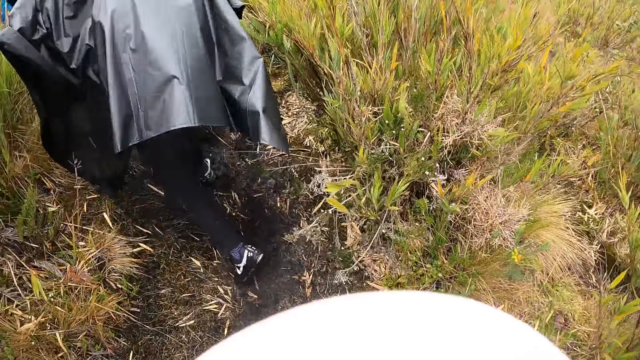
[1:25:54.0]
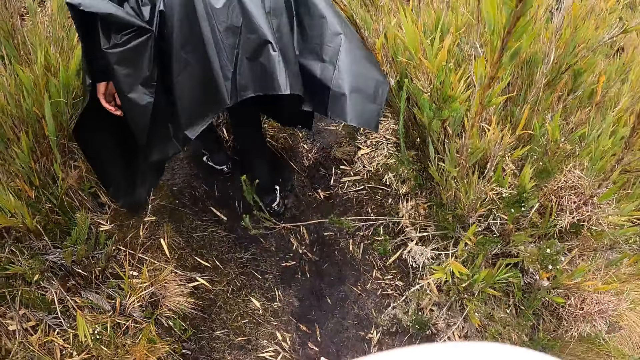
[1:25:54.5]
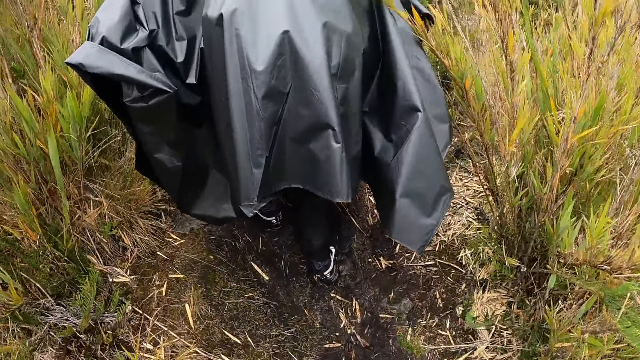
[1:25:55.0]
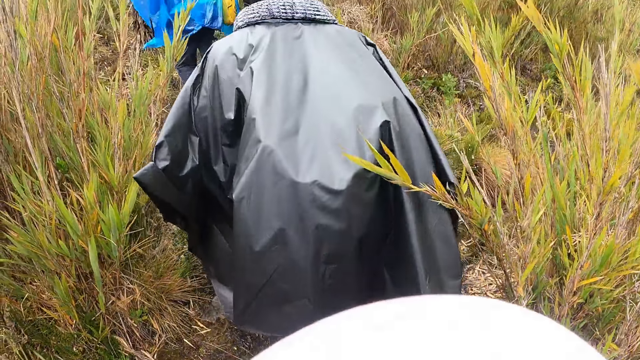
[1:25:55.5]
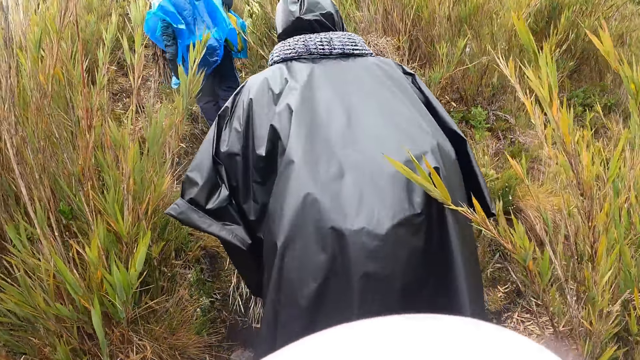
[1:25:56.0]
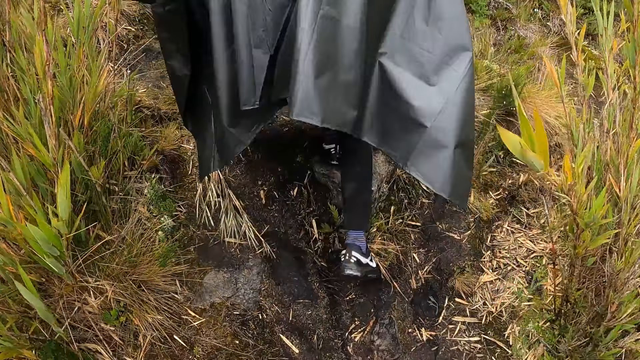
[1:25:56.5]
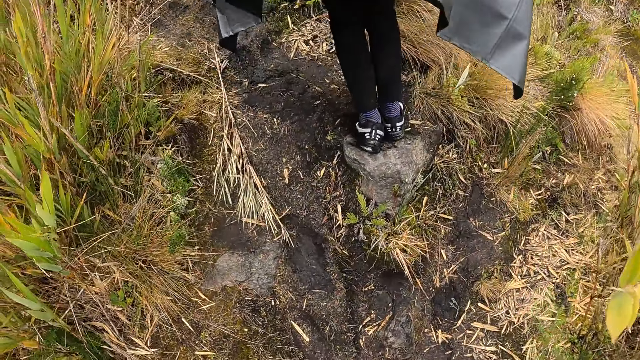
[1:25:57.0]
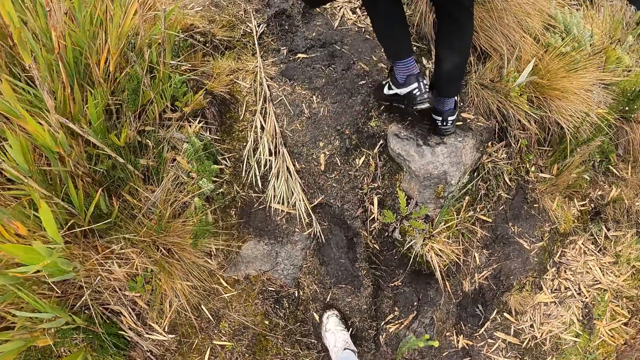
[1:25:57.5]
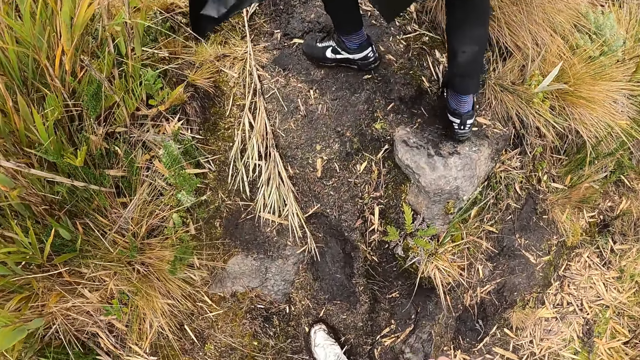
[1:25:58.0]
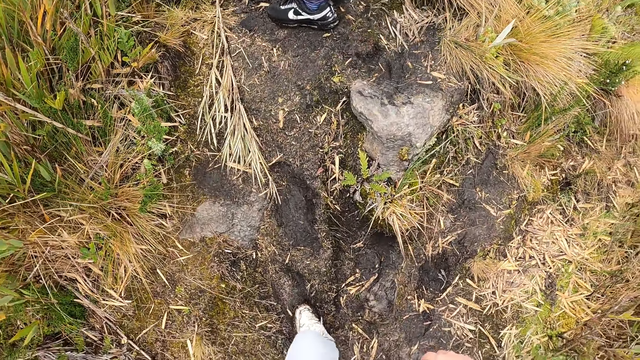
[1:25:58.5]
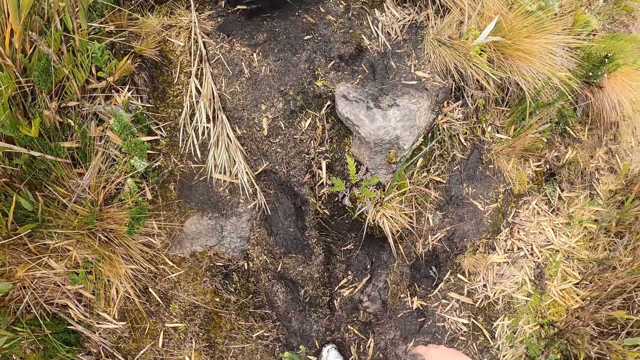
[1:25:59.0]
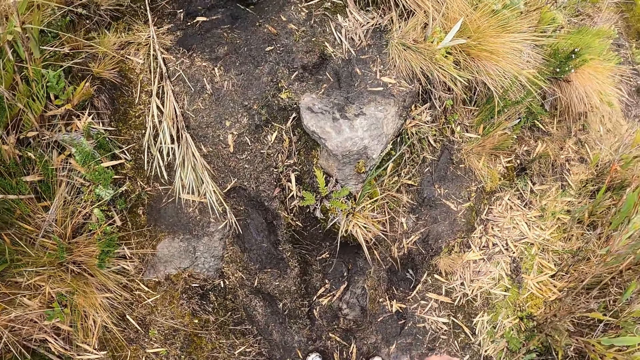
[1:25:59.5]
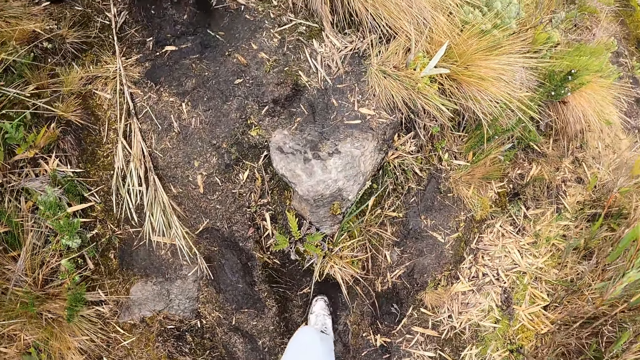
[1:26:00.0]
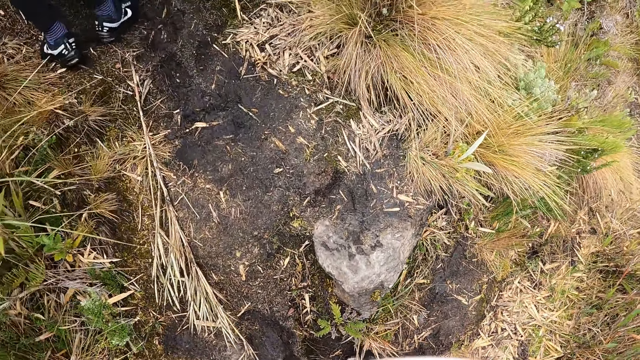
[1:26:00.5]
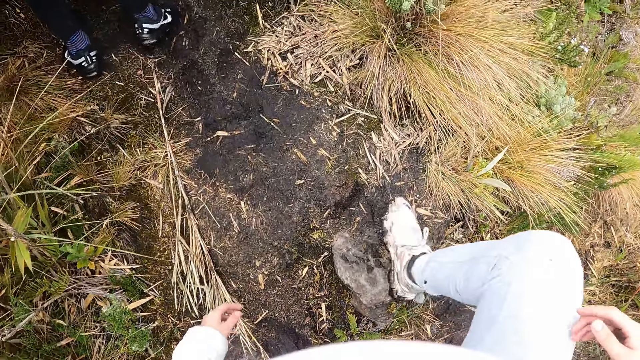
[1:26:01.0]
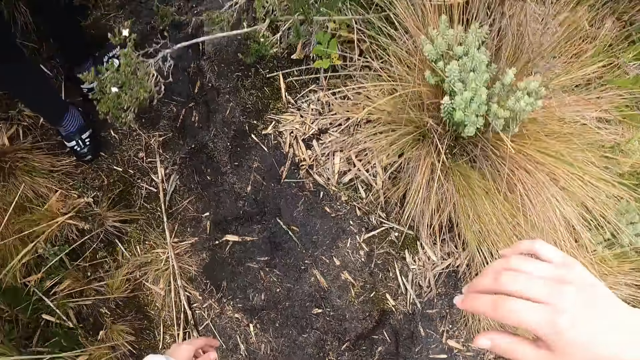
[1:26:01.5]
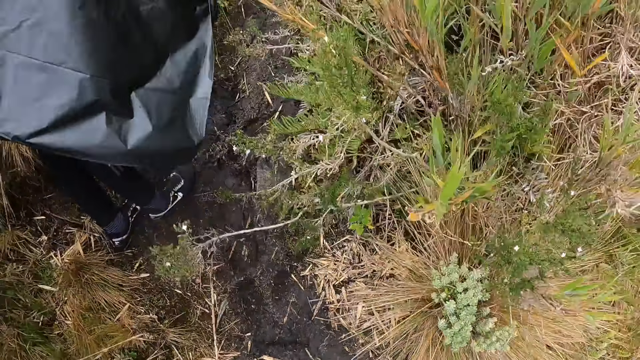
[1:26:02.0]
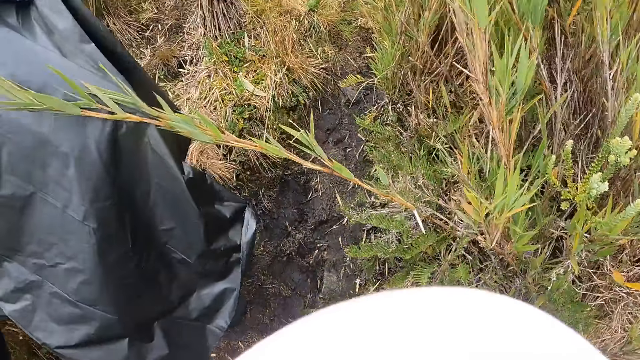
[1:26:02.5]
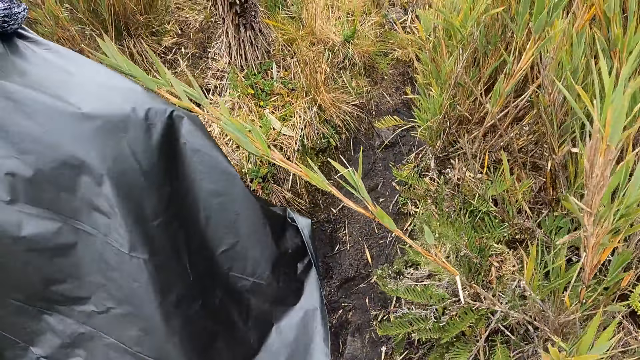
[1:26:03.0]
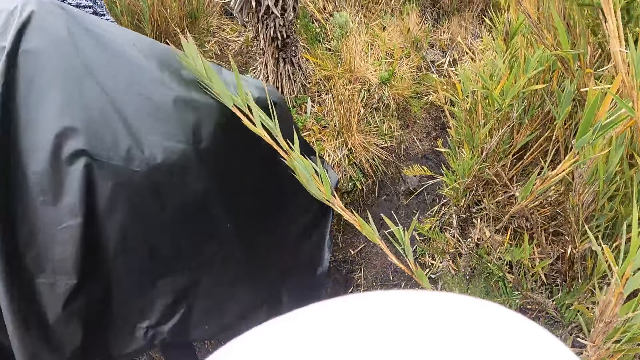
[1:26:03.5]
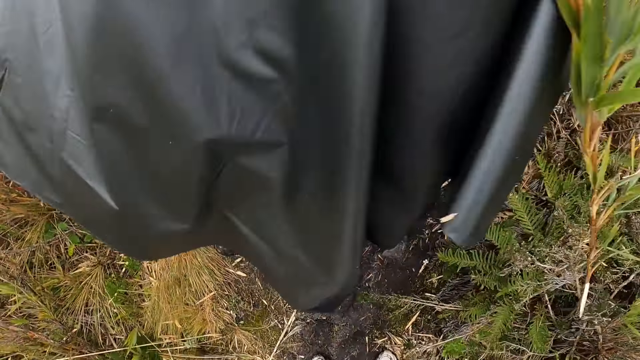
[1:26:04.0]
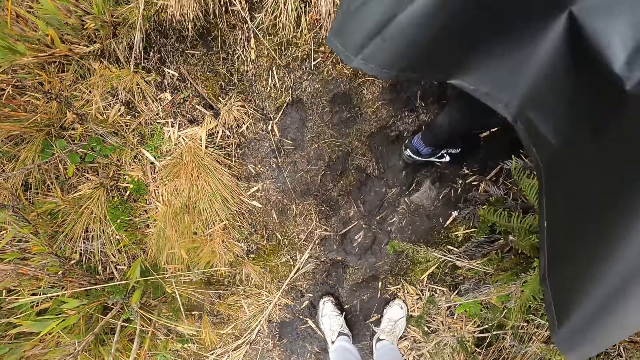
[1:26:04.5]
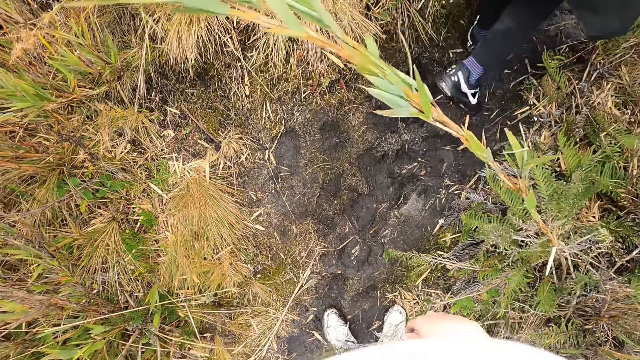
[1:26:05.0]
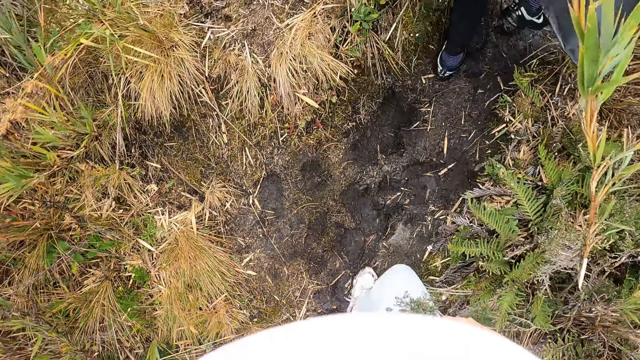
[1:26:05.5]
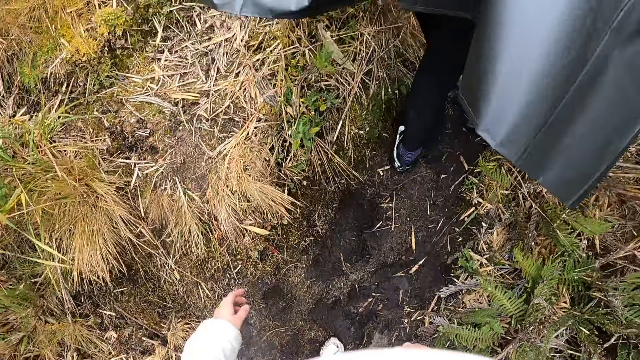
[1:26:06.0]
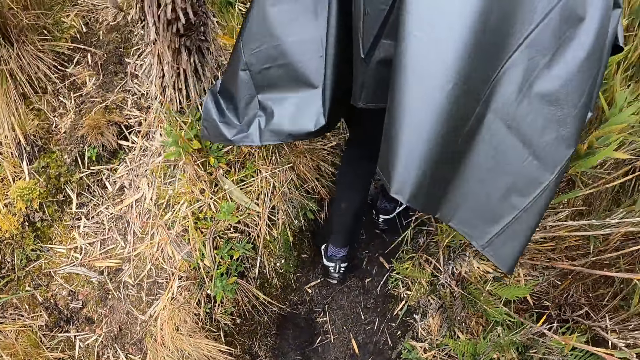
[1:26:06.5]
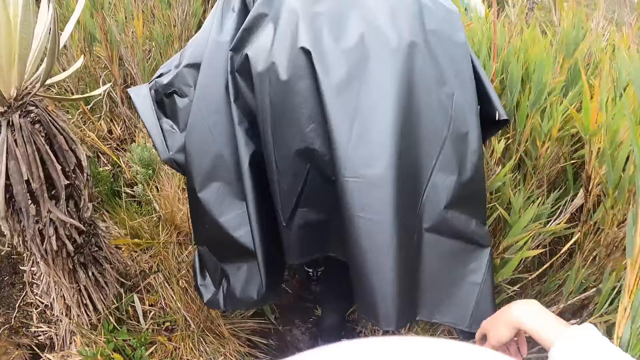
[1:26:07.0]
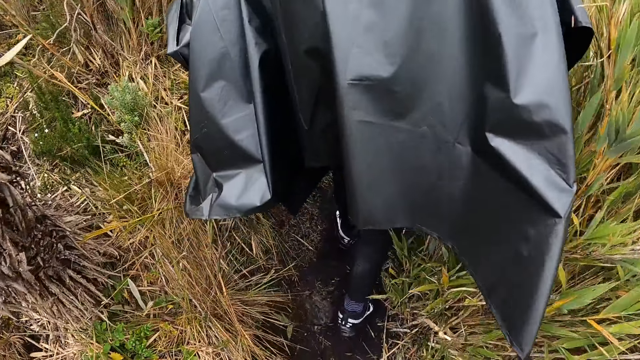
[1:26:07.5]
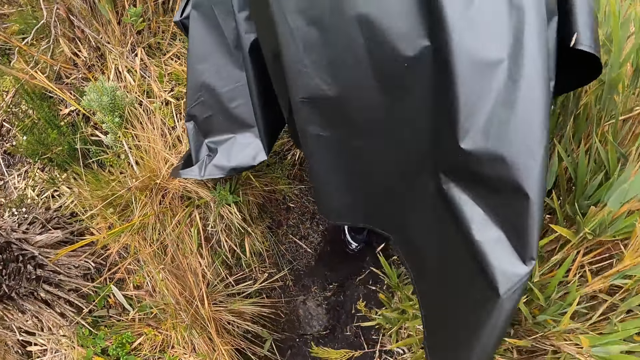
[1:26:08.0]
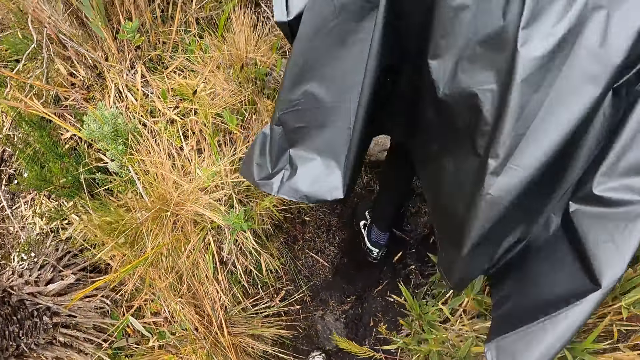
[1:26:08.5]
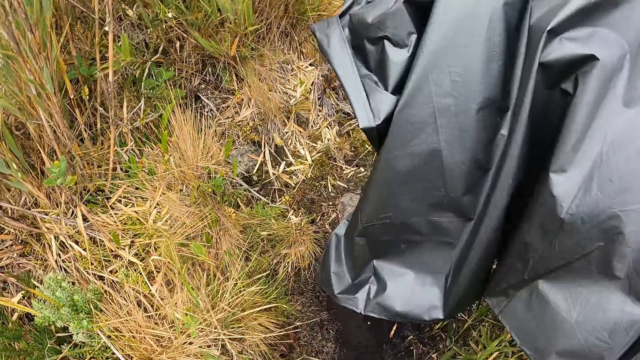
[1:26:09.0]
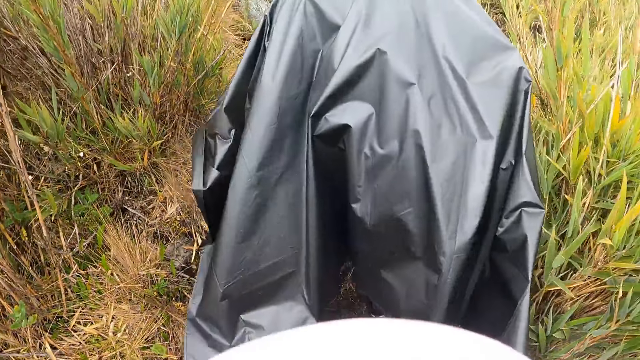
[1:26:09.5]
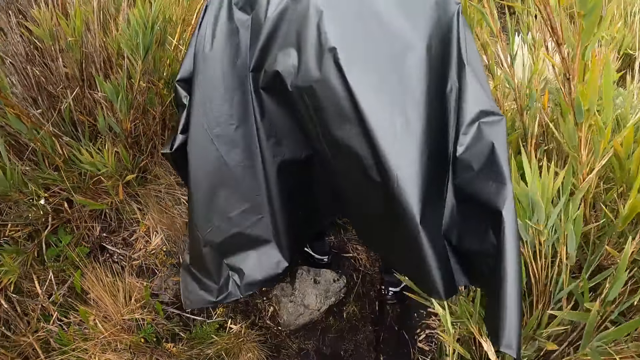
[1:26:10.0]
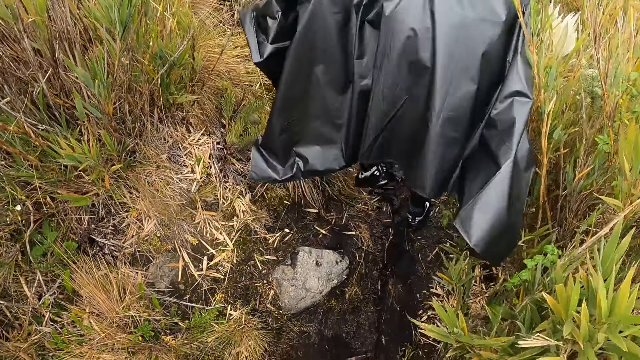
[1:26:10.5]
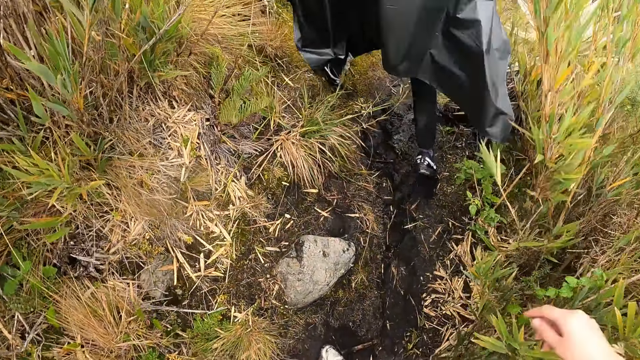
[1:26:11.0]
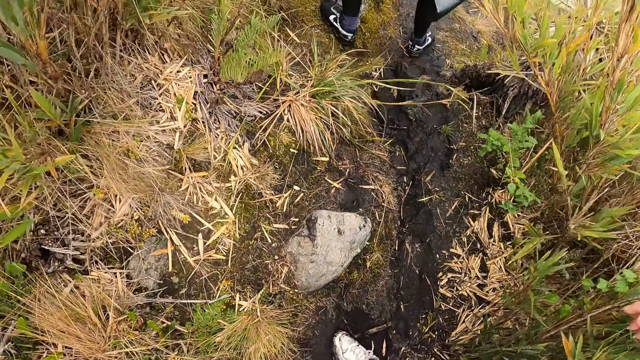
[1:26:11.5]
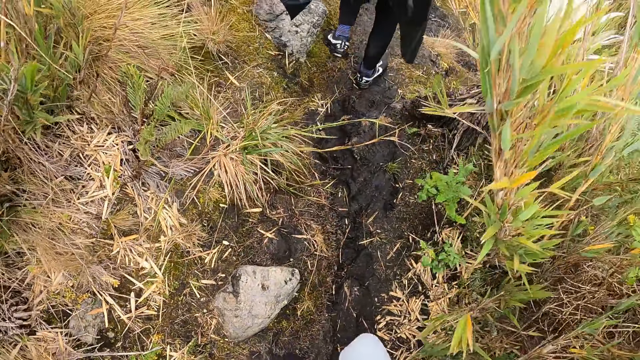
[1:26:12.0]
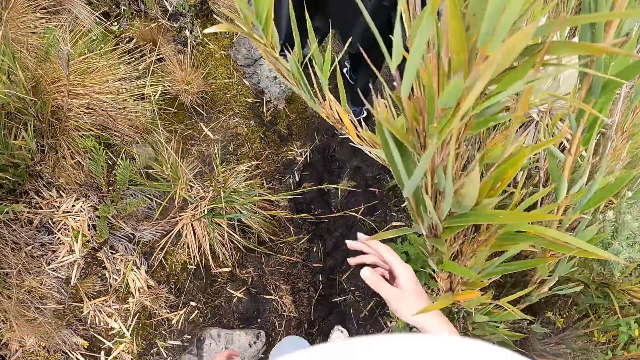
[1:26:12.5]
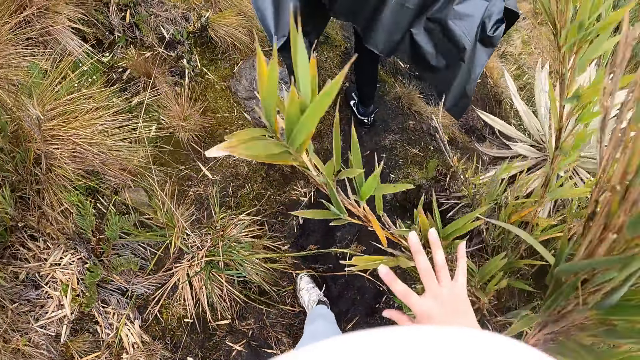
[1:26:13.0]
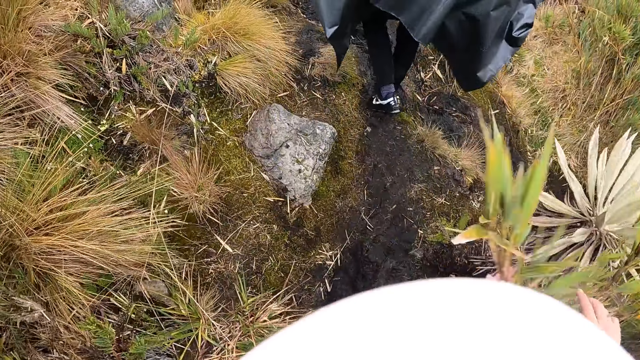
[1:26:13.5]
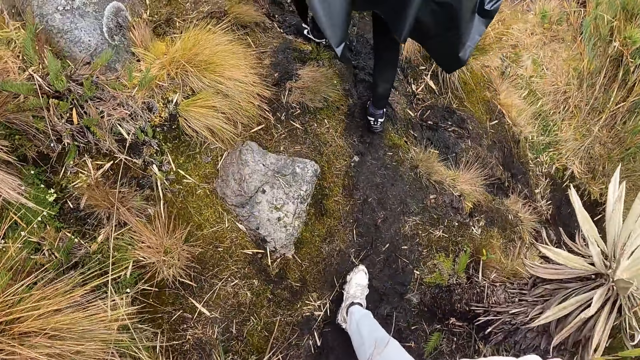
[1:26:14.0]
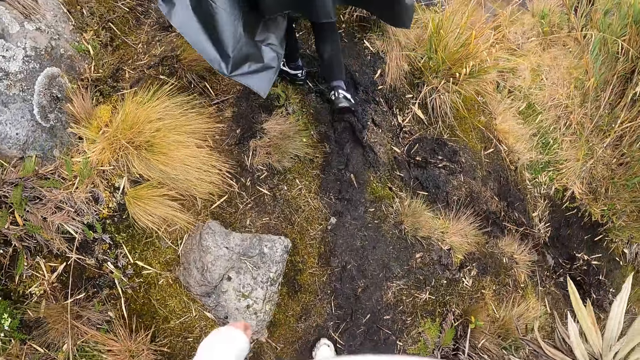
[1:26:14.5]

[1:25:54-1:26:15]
The woman climbs on a stone. The camera wearer climbs on the stone. The woman climbs on the stone.
